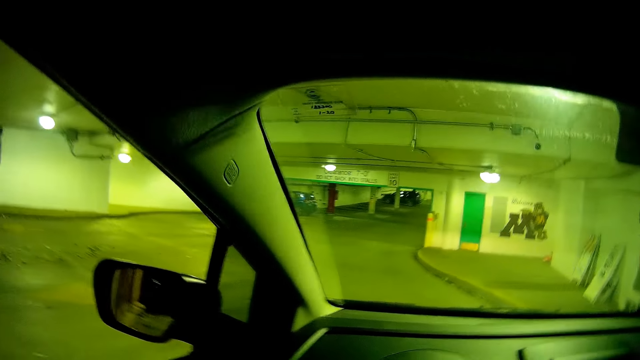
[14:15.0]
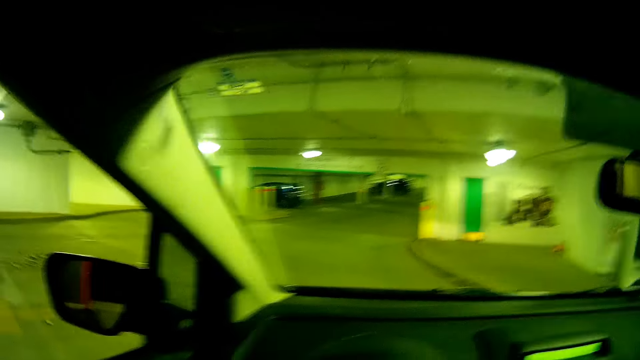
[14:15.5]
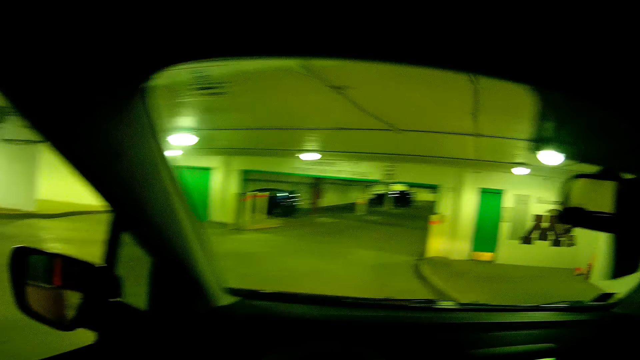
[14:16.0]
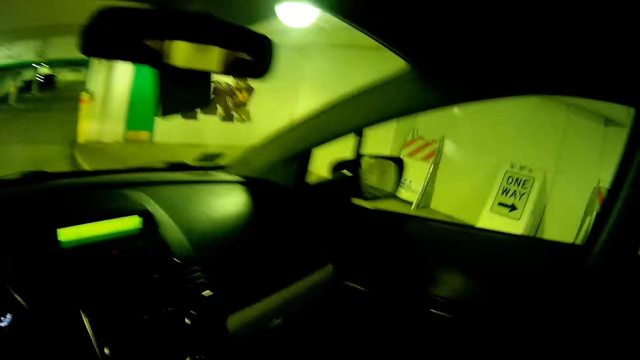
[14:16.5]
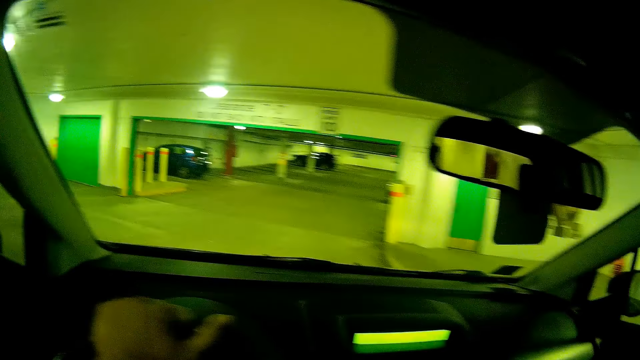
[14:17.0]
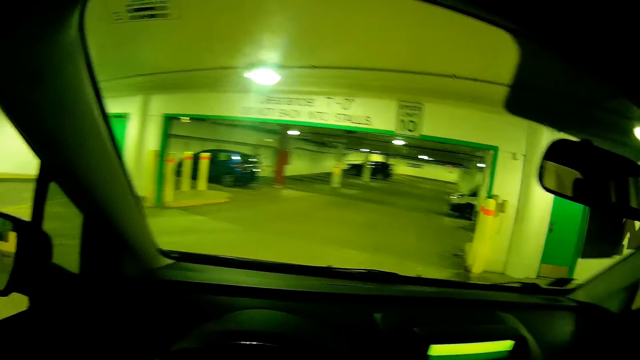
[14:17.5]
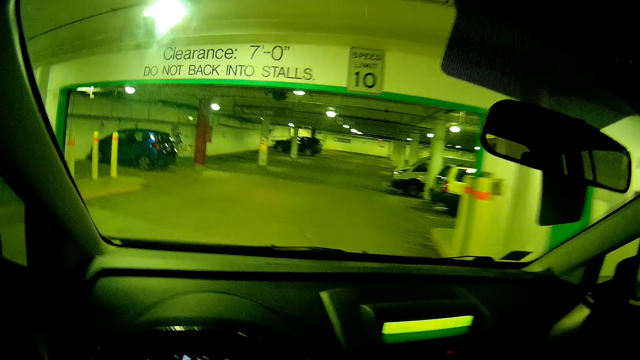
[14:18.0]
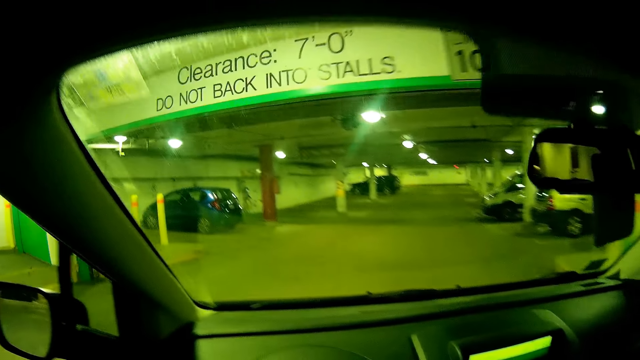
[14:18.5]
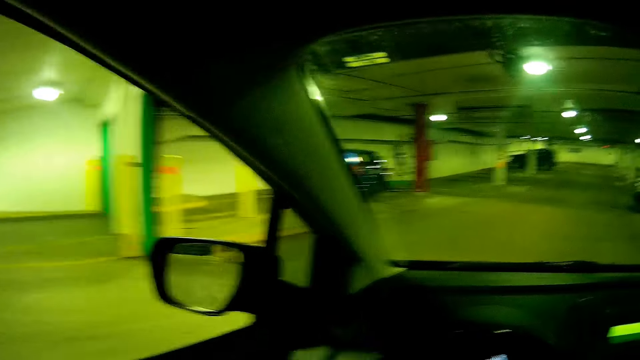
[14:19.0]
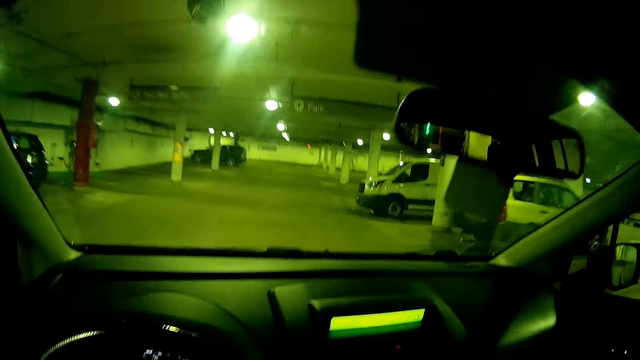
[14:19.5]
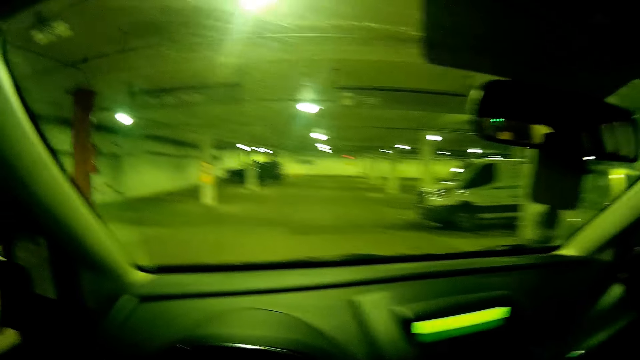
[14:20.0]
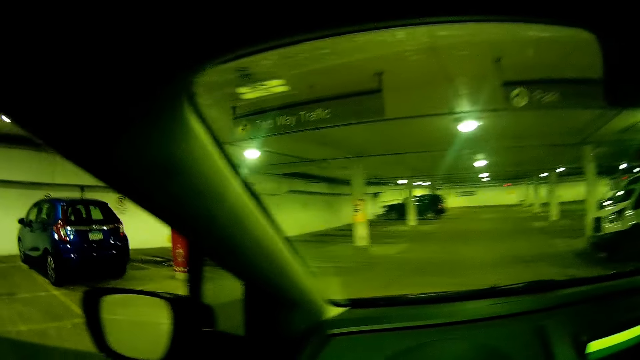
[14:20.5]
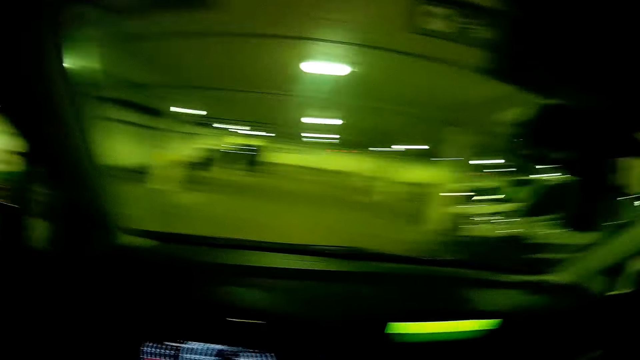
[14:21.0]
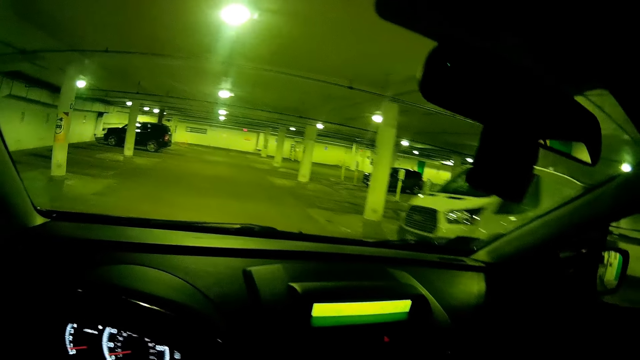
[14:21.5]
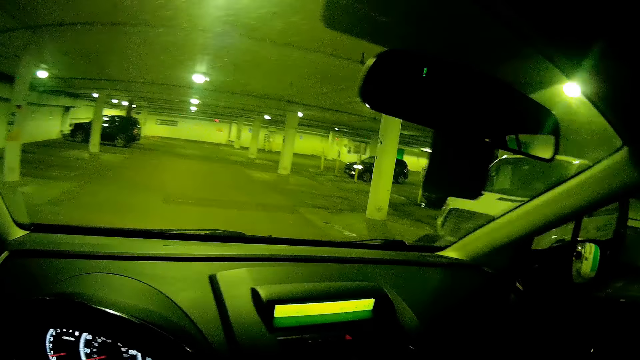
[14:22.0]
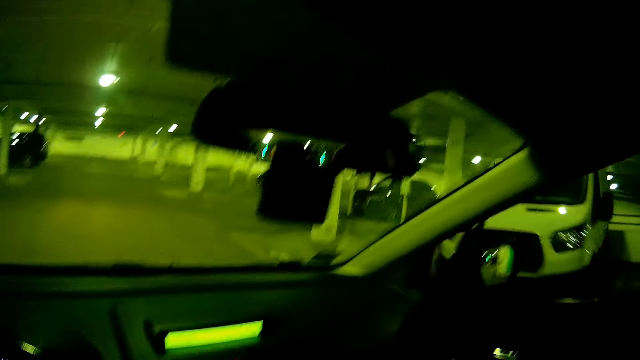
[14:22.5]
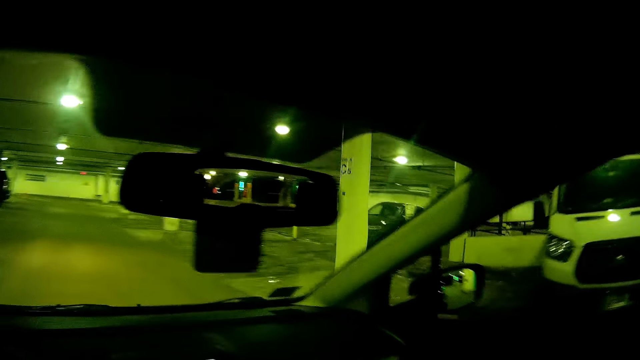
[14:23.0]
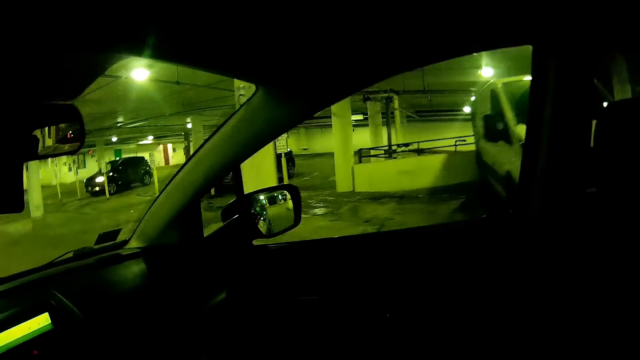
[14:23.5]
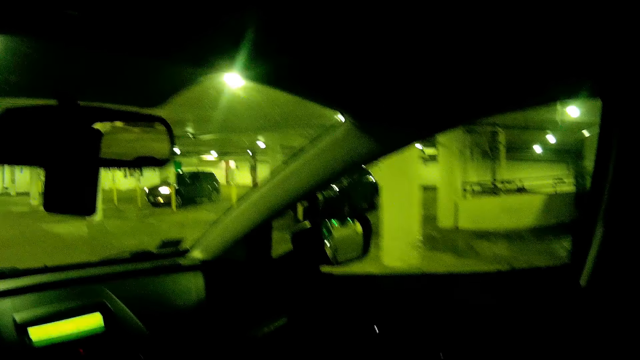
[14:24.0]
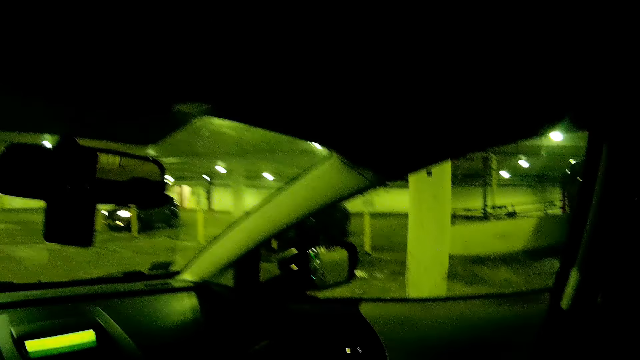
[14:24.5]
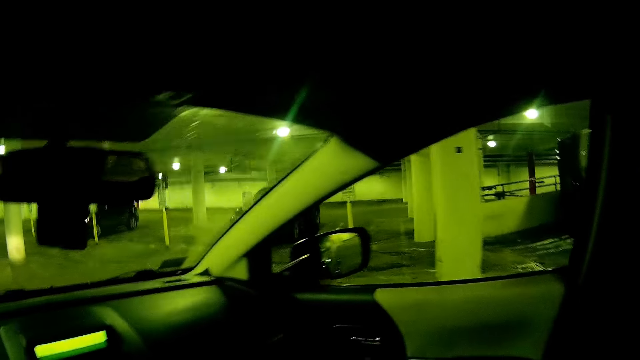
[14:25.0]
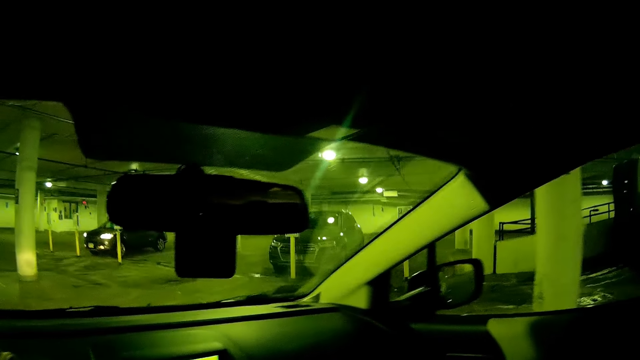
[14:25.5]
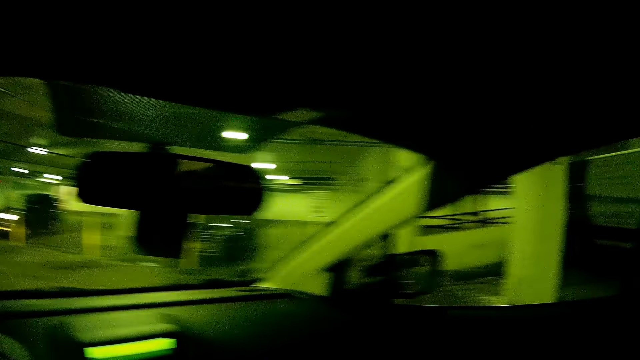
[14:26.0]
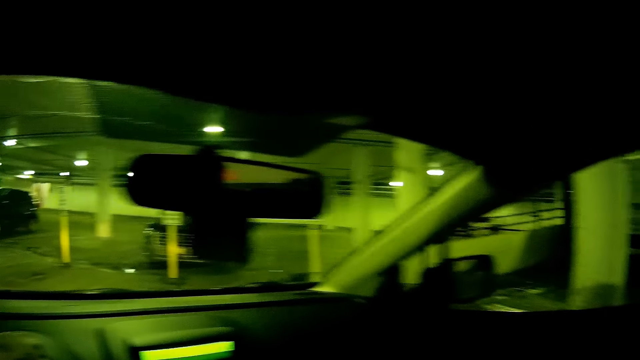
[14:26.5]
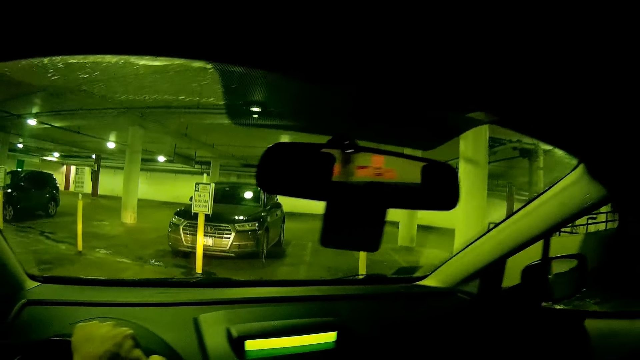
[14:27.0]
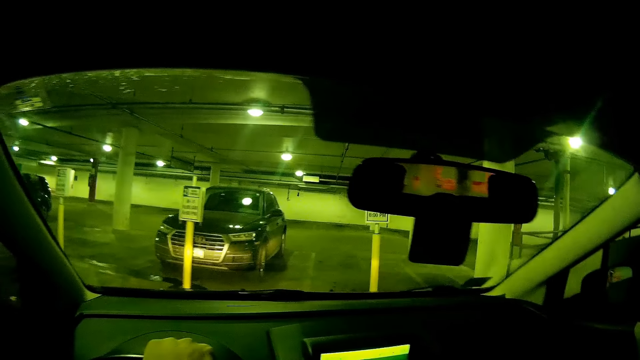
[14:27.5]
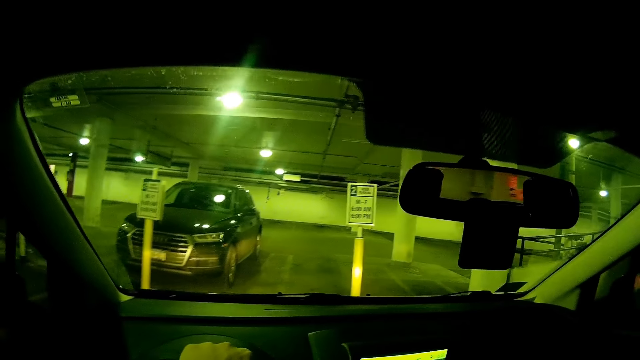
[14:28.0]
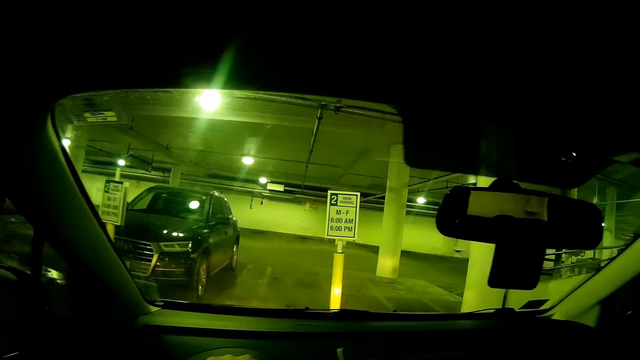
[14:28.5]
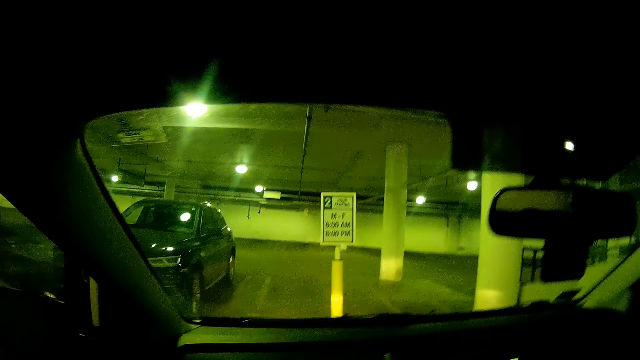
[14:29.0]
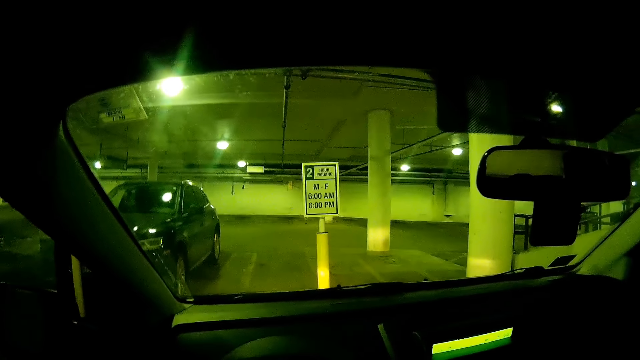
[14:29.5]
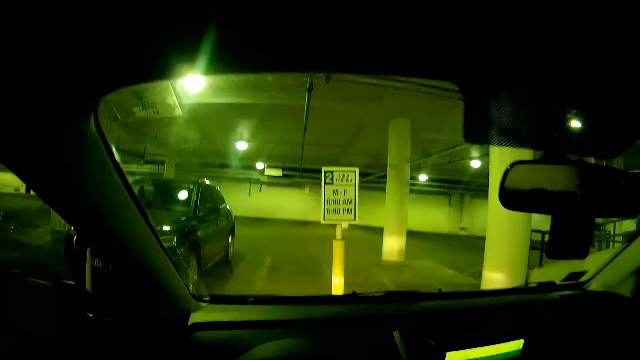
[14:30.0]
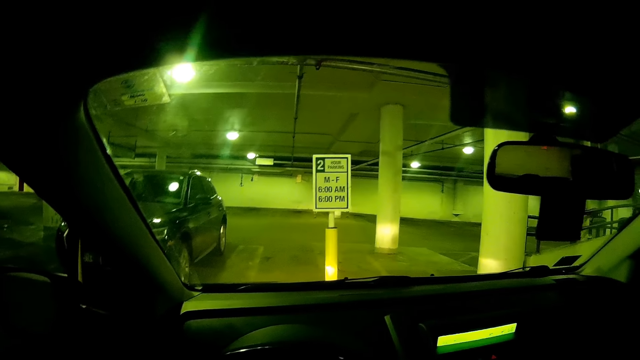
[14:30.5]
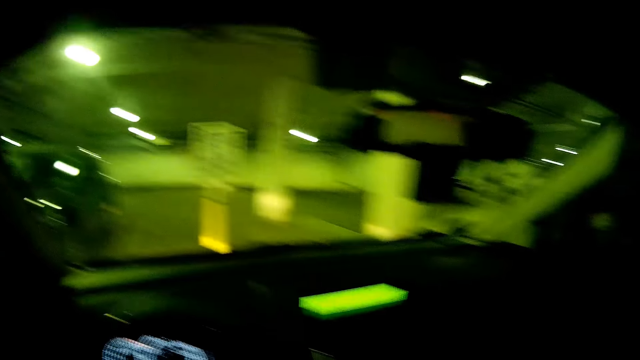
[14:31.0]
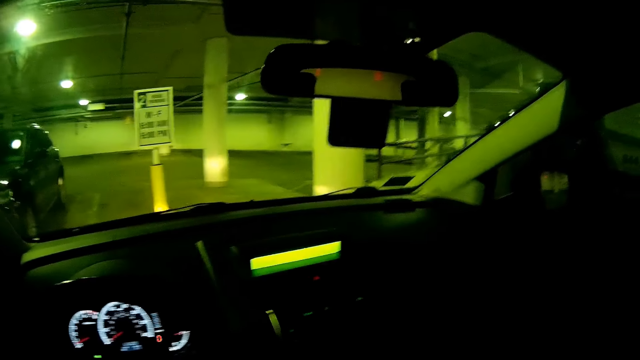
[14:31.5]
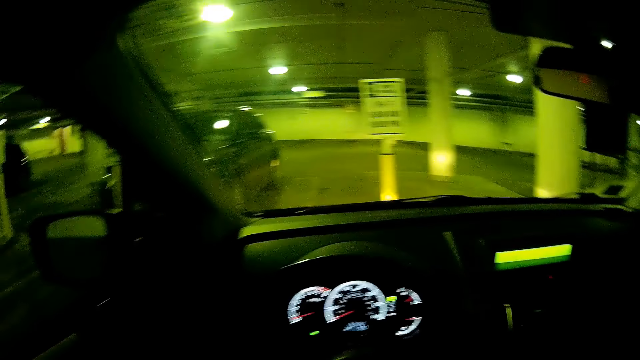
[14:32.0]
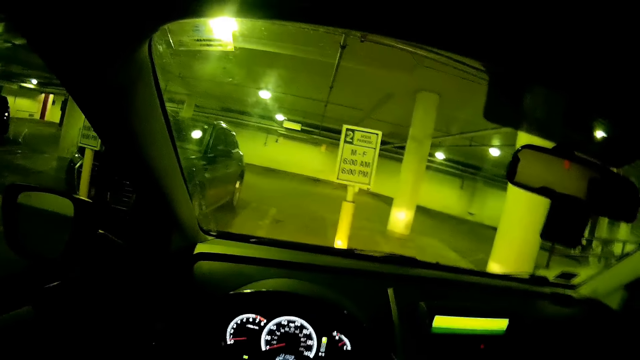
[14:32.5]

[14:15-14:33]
The camera wearer parks the car.
